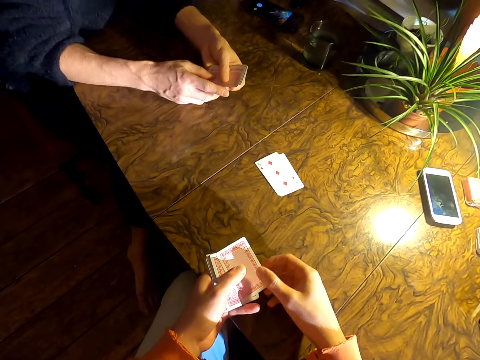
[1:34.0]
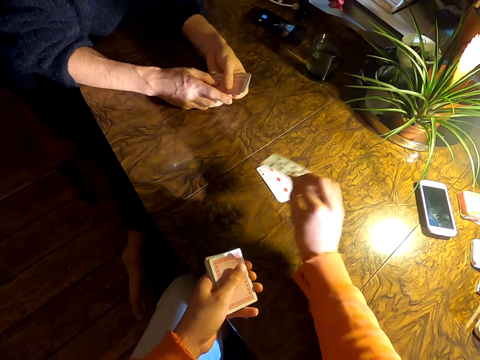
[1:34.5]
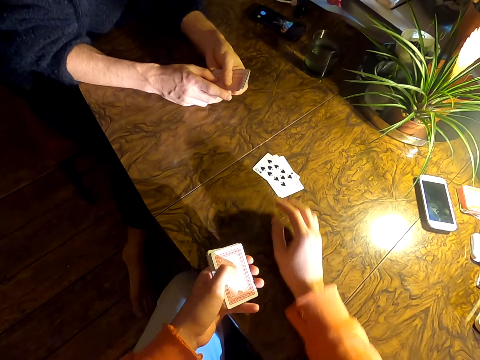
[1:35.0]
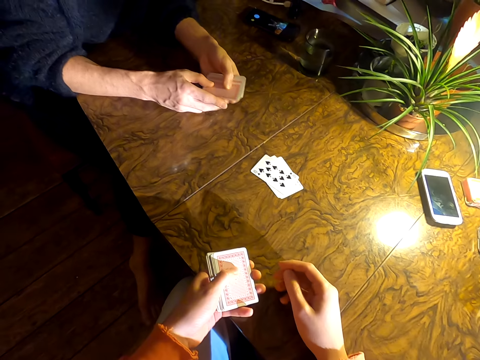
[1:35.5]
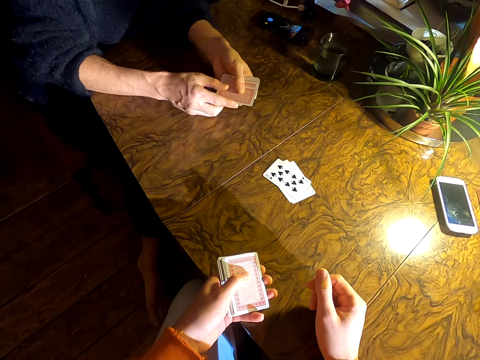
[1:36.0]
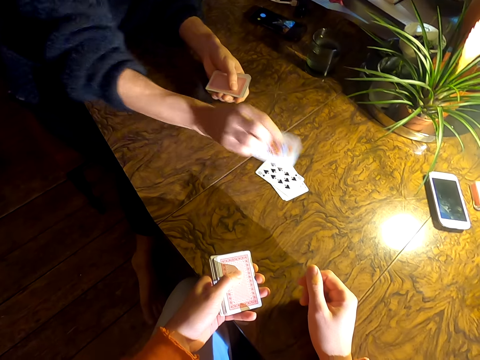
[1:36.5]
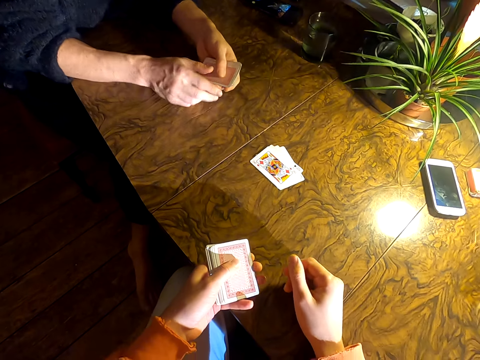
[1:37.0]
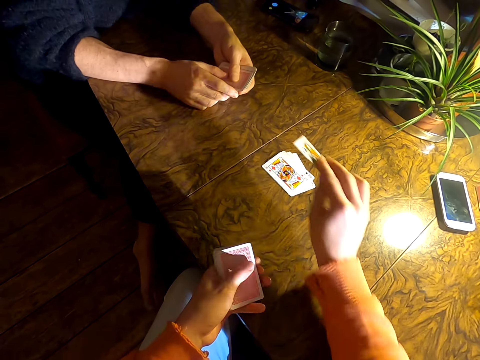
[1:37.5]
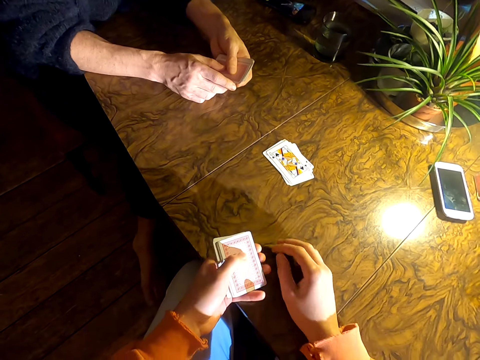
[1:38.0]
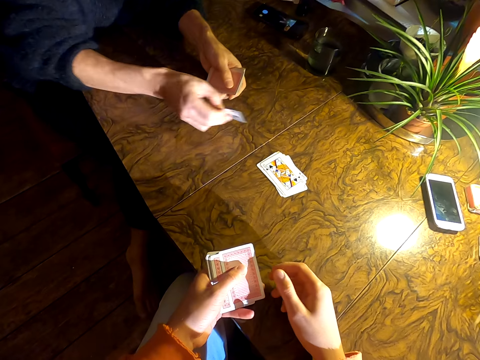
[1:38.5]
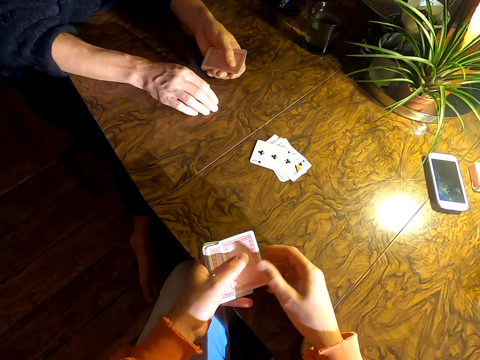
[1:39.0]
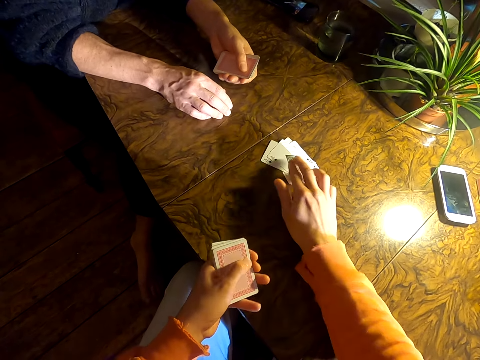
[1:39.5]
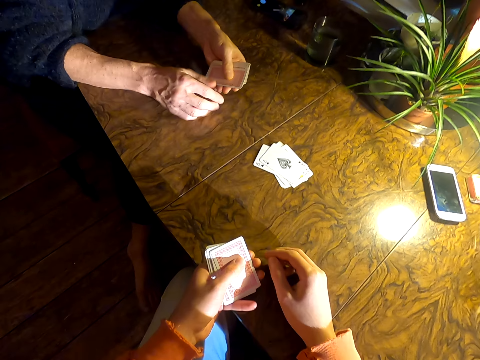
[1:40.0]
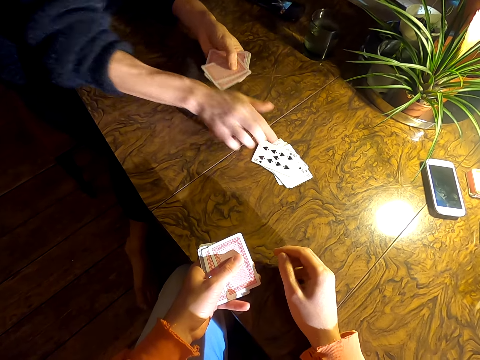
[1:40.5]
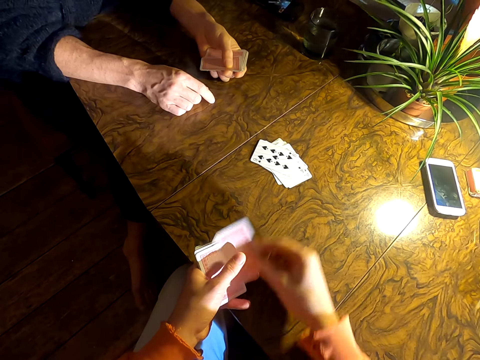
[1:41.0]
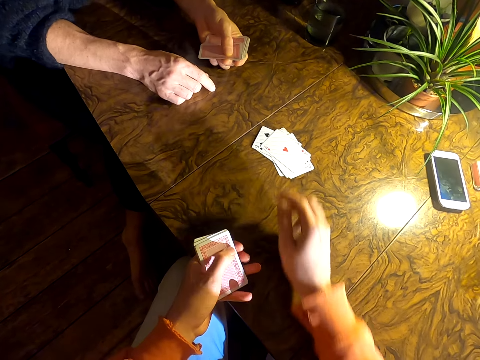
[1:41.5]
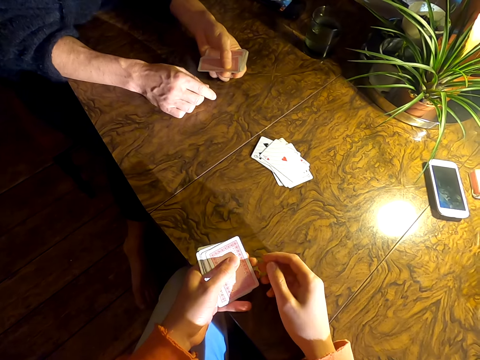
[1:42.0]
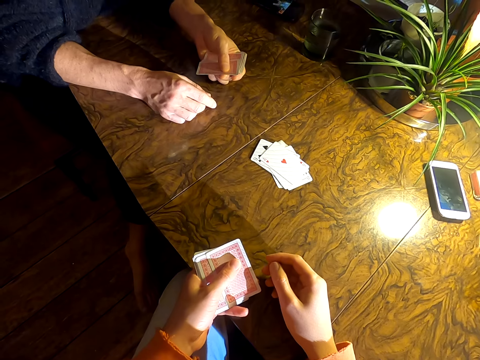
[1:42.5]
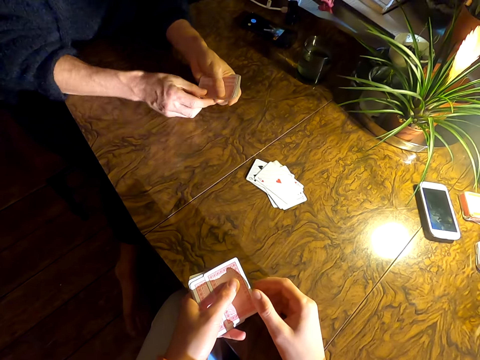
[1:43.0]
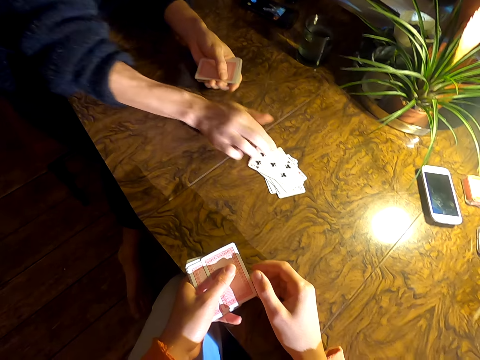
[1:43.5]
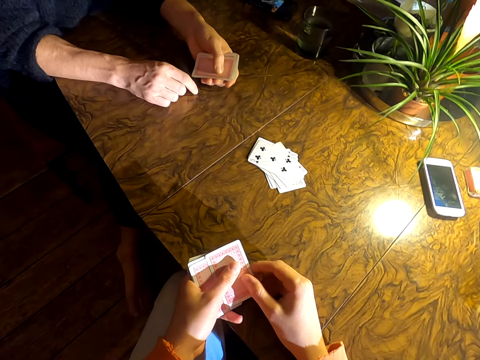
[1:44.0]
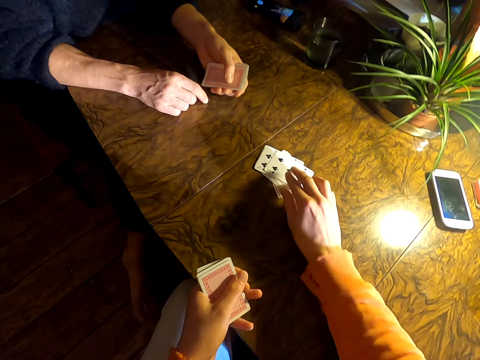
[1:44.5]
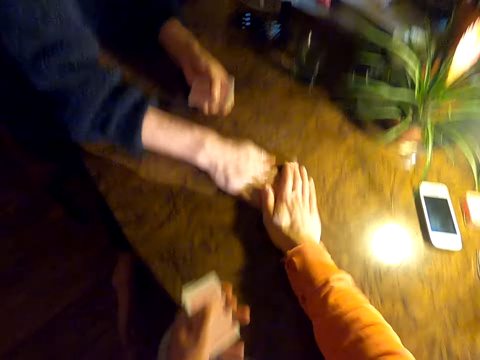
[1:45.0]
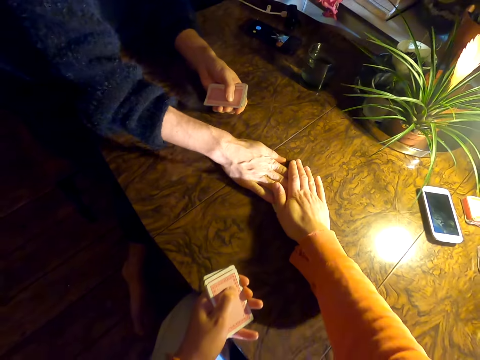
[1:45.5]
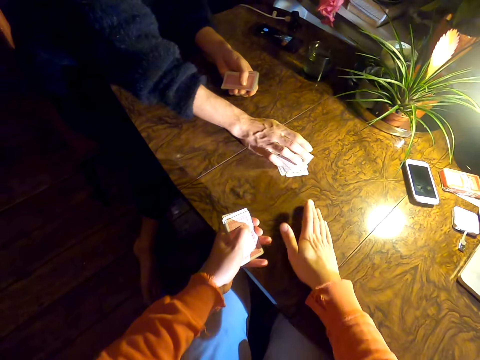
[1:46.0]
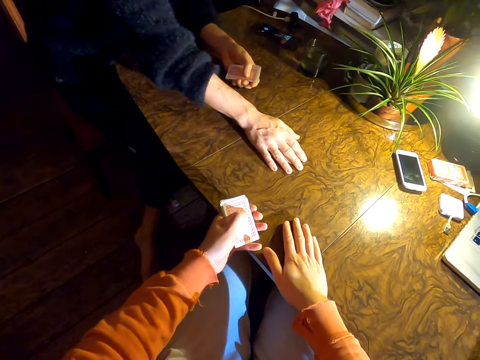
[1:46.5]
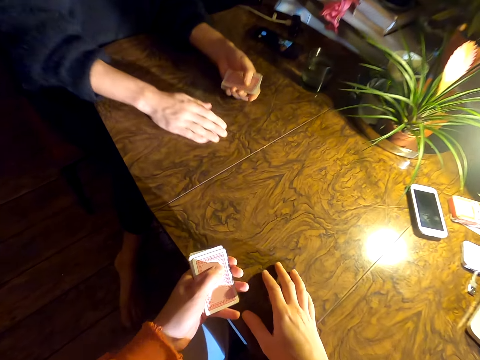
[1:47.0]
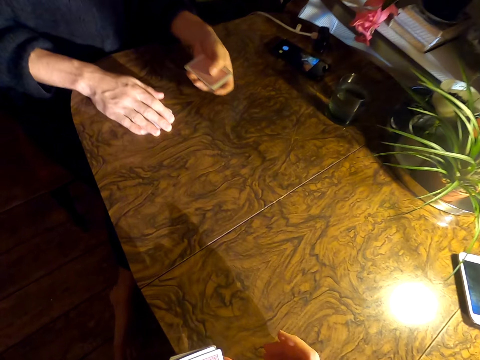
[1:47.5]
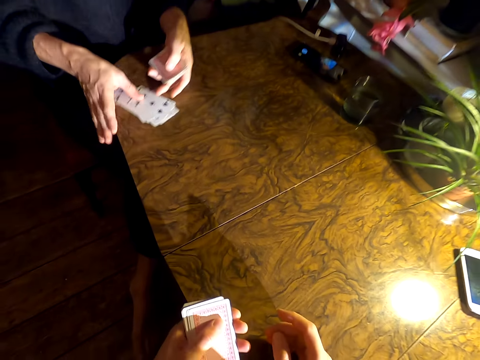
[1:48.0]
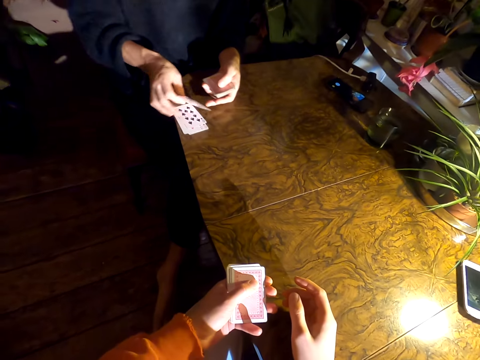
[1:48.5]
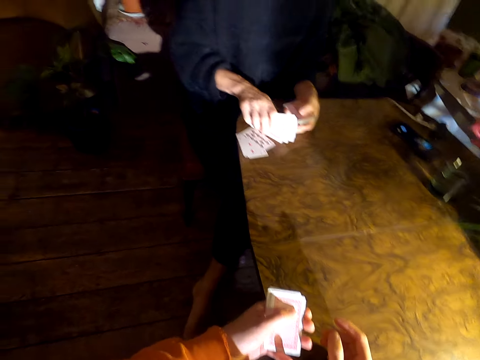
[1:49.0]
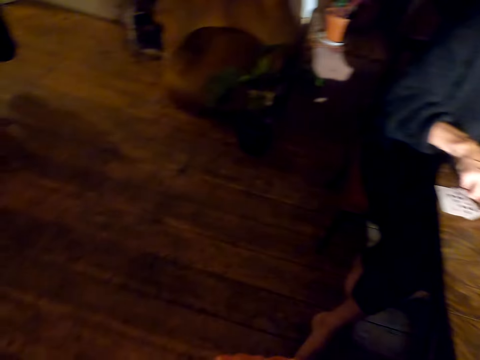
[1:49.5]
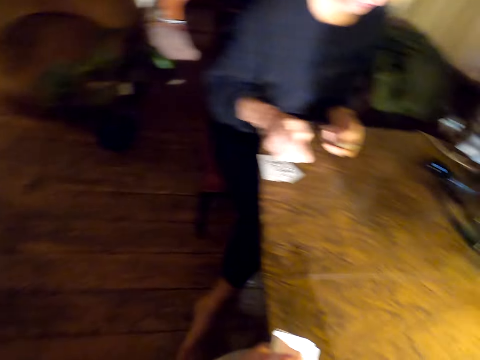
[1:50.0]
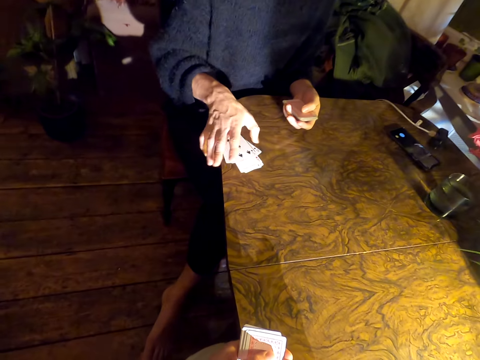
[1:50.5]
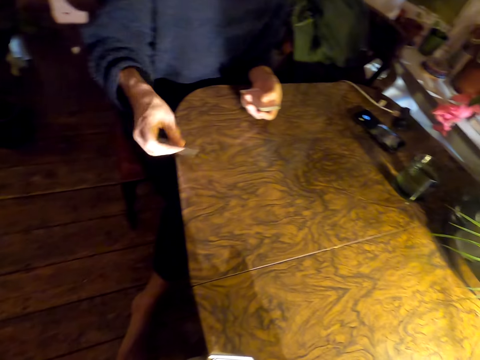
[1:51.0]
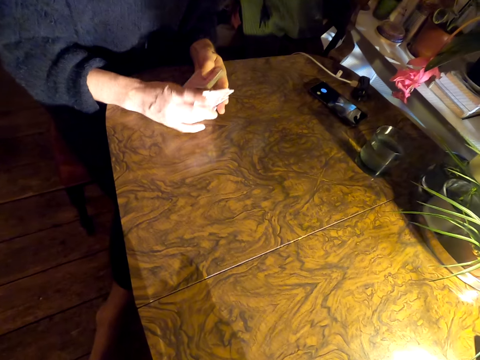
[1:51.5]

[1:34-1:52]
The camera wearer puts down a card. They converse with a man. The man puts down a card. The camera wearer plays cards with the man. They put down a card. The man puts down a card. The camera wearer puts down a card. The man puts down a card. The camera wearer puts down a card. The man puts down a card. The camera wearer puts down a card. They hold the man's hand. The man holds the cards, pulls the cards on the table, and picks the cards. The camera wearer looks around the house. The man picks the cards.

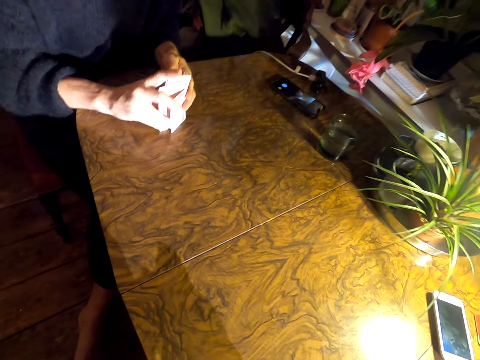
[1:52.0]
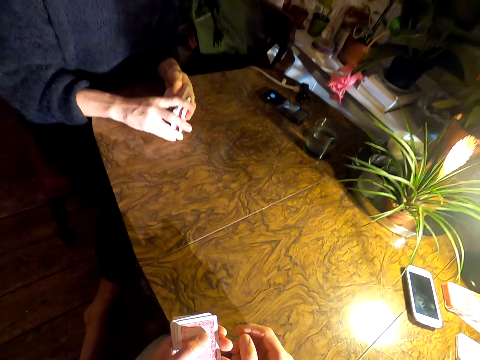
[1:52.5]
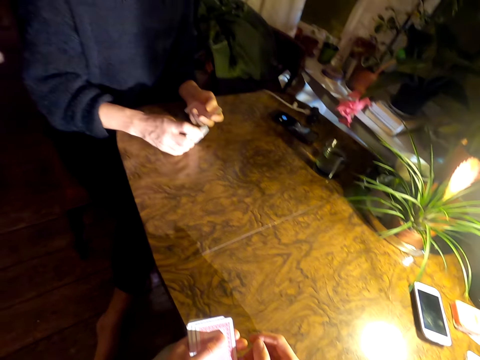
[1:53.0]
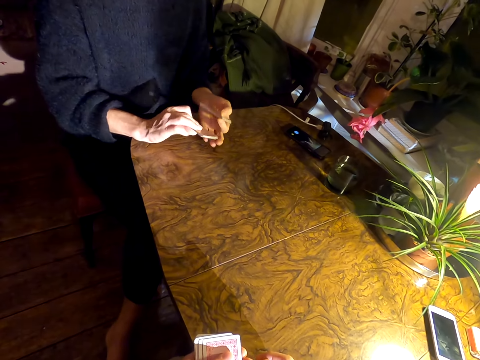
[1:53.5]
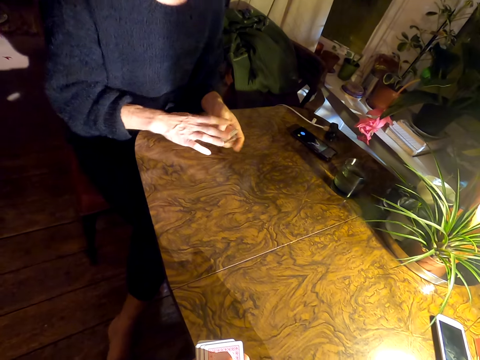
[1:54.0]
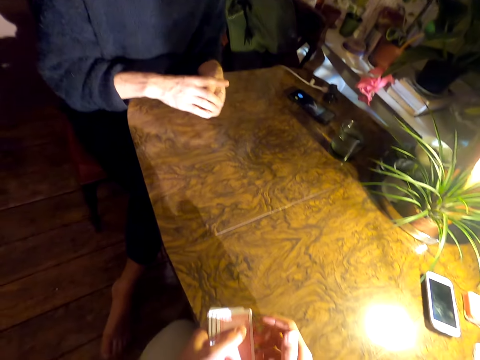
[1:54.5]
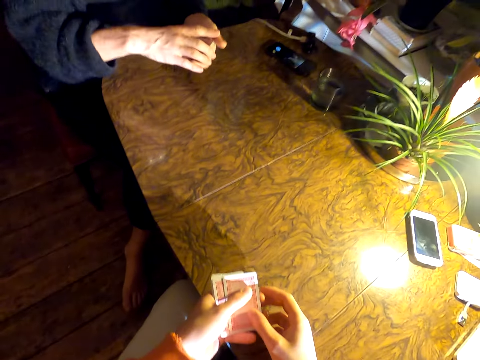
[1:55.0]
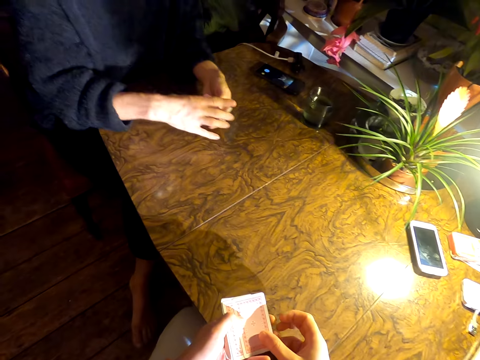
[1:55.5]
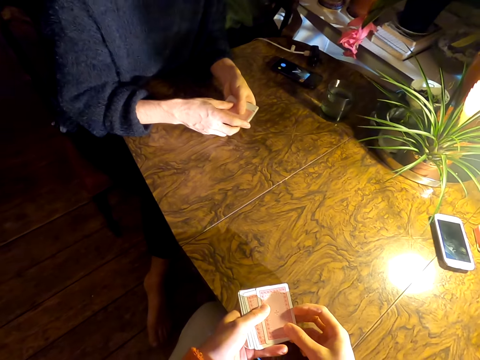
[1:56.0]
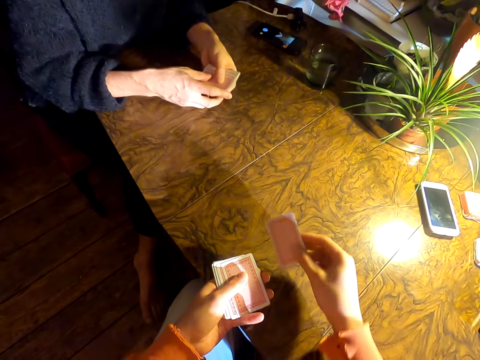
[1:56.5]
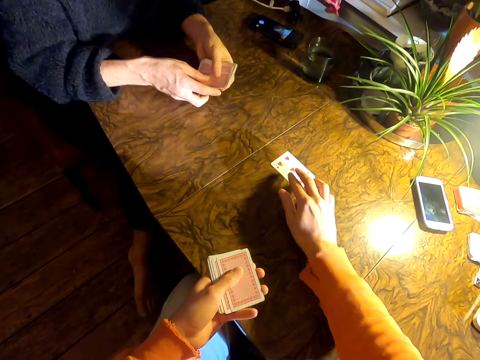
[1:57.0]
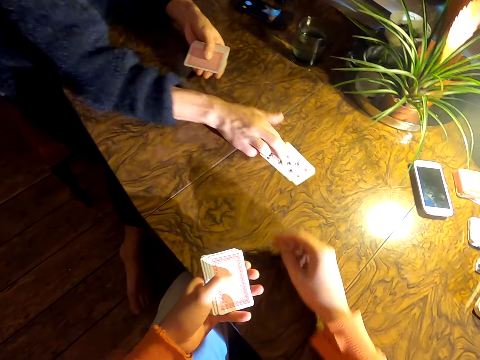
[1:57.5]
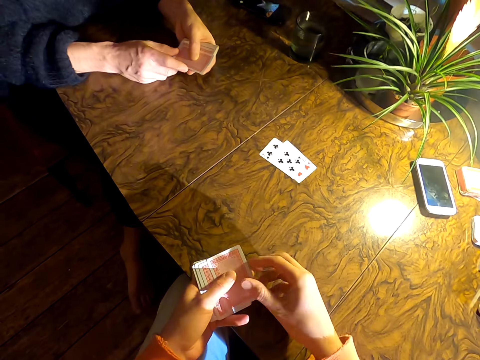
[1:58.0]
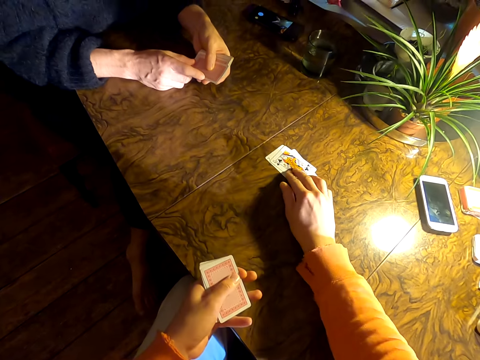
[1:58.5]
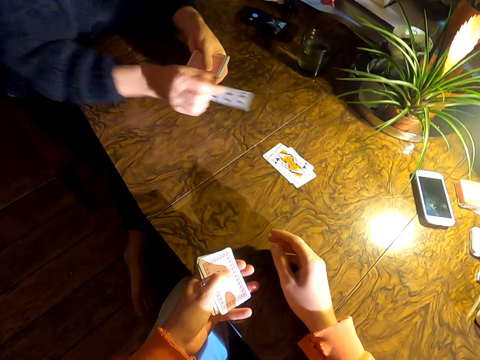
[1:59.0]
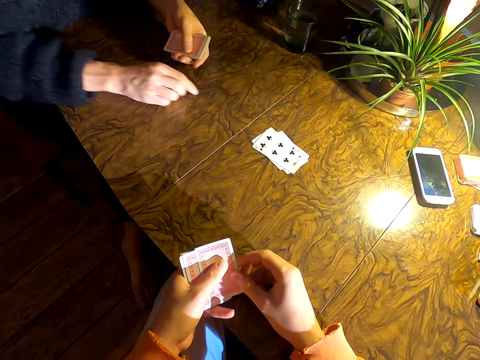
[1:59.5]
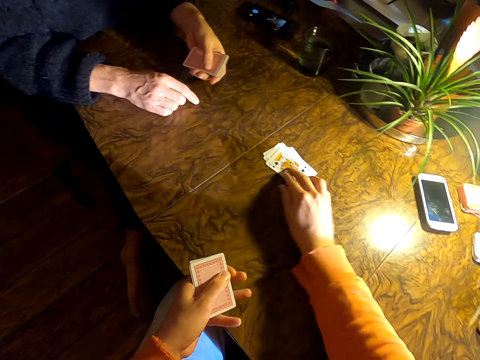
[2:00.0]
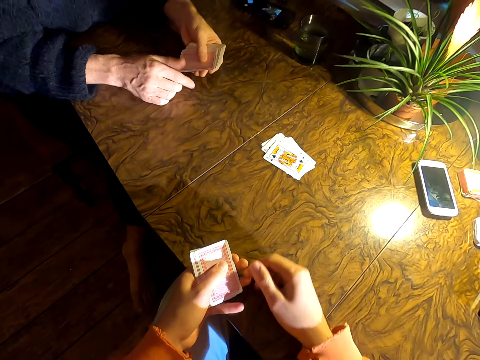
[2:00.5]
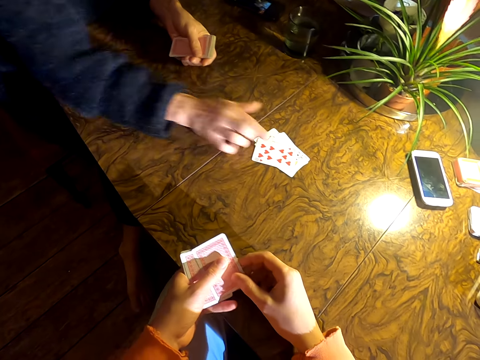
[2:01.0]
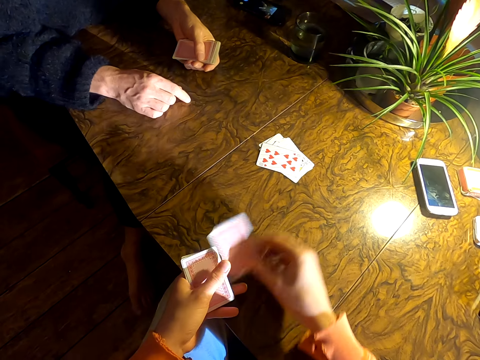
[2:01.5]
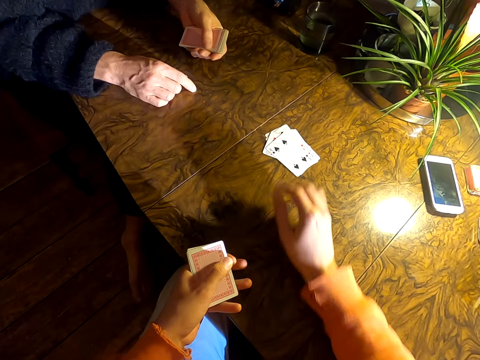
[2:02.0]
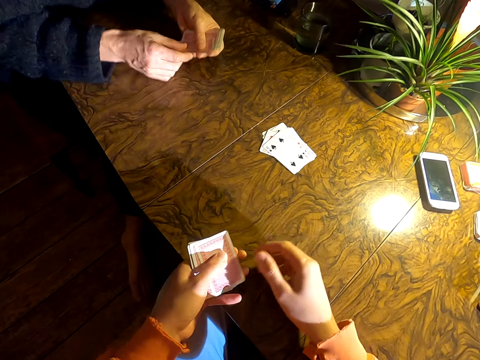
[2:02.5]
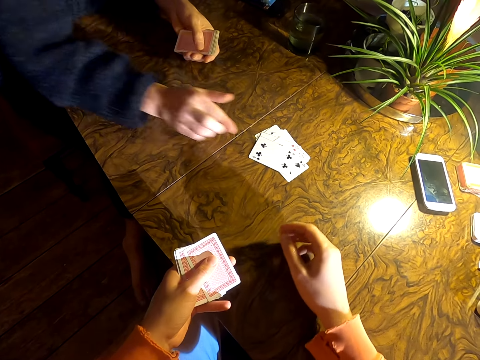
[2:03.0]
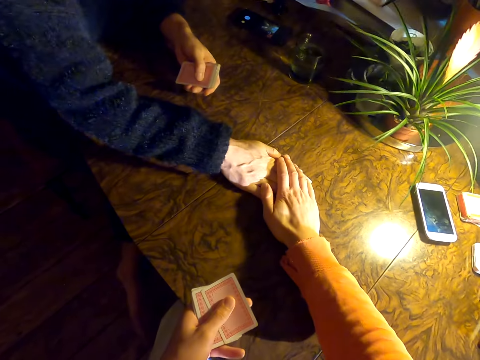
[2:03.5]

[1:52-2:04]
The man holds the cards with his left hand. The camera wearer holds the cards. They play cards with the man. They put down a card. The man puts down a card. The camera wearer puts down a card. The man puts down a card. The camera wearer puts down a card. The man puts down a card. The camera wearer puts down a card.
